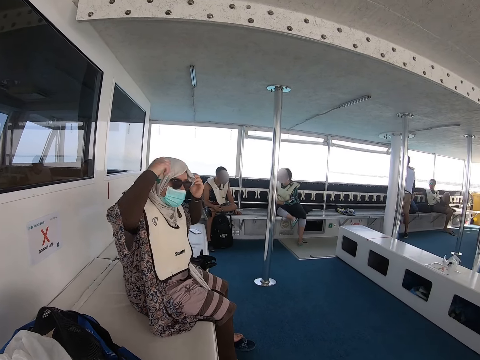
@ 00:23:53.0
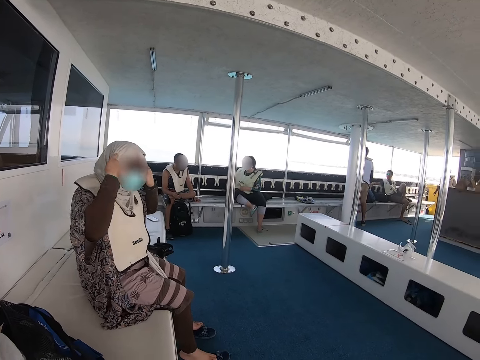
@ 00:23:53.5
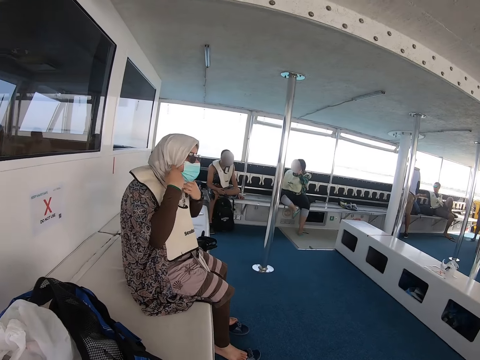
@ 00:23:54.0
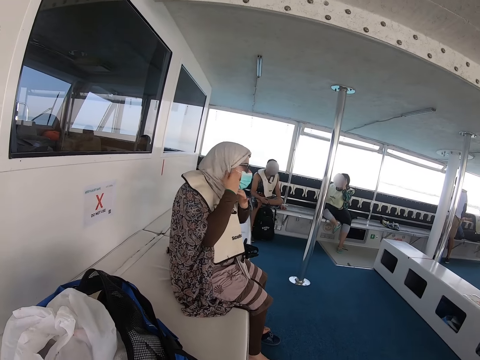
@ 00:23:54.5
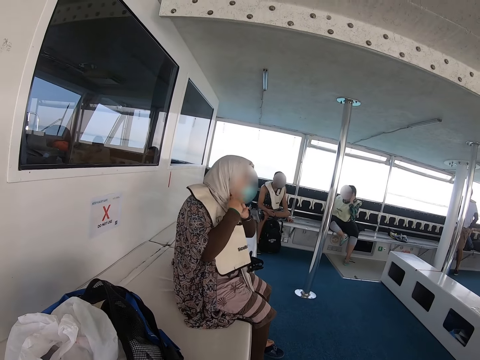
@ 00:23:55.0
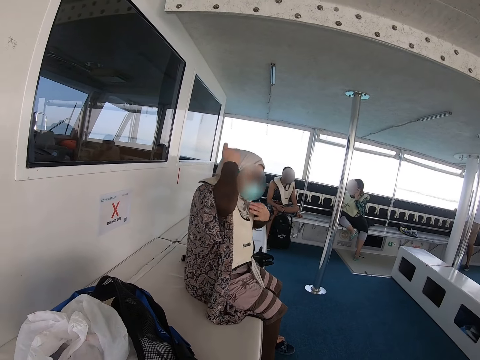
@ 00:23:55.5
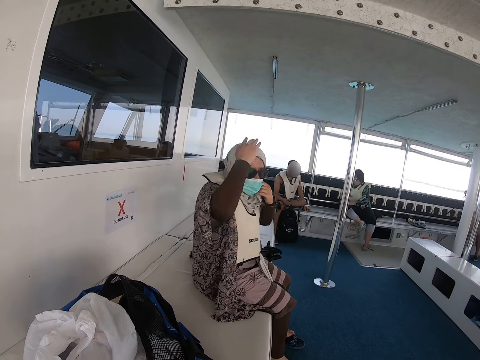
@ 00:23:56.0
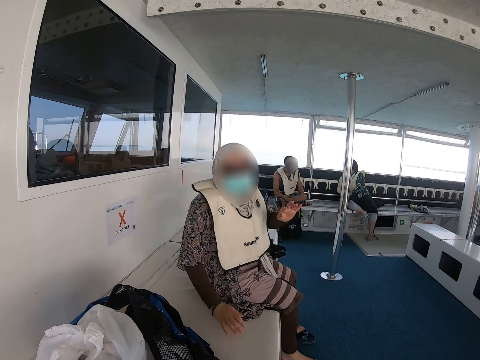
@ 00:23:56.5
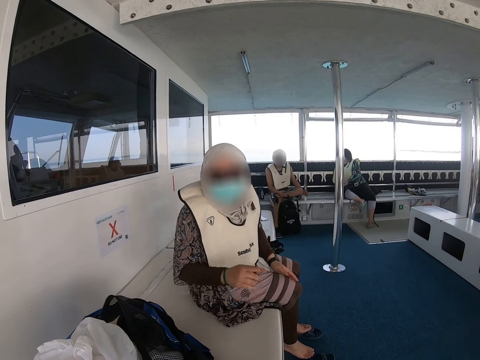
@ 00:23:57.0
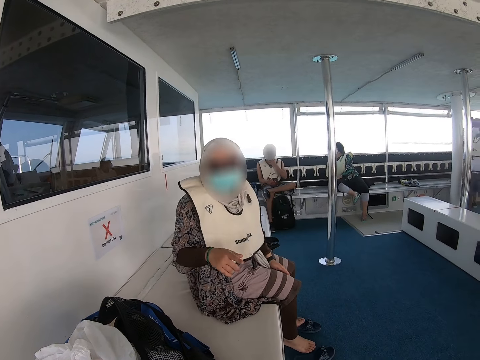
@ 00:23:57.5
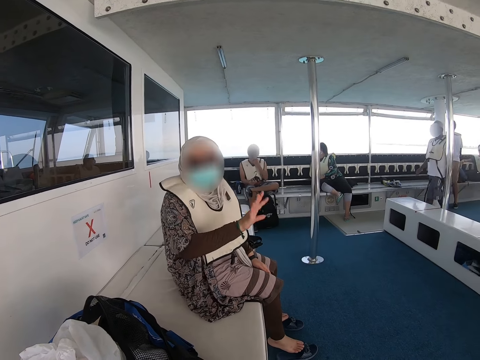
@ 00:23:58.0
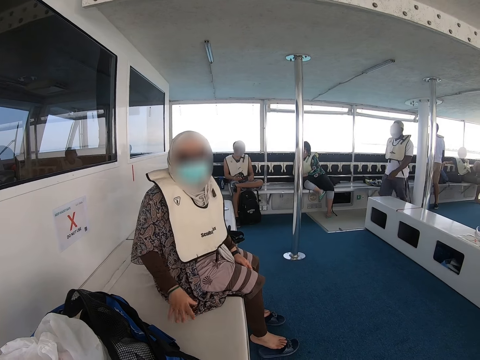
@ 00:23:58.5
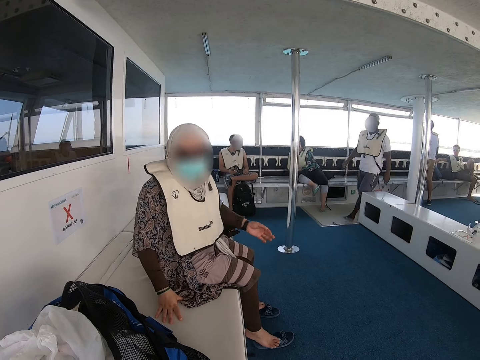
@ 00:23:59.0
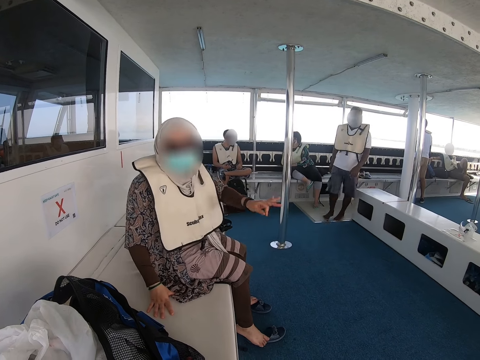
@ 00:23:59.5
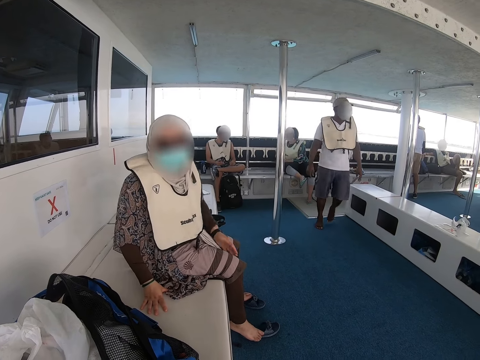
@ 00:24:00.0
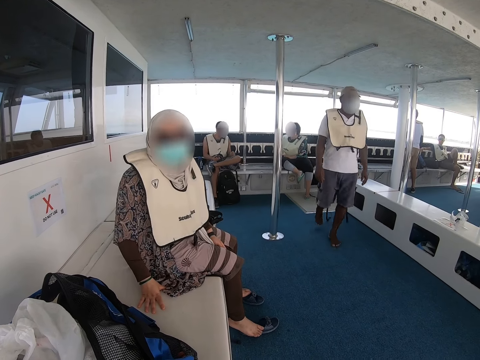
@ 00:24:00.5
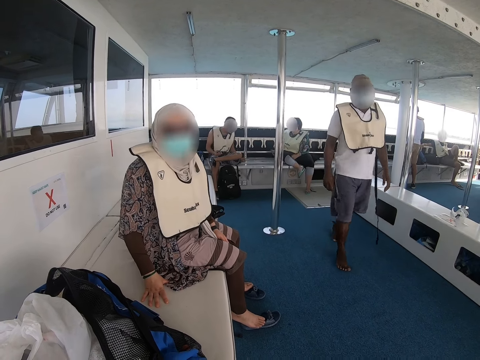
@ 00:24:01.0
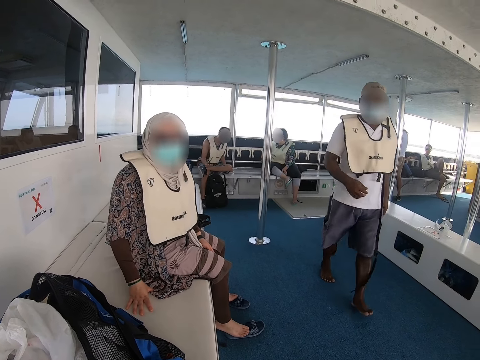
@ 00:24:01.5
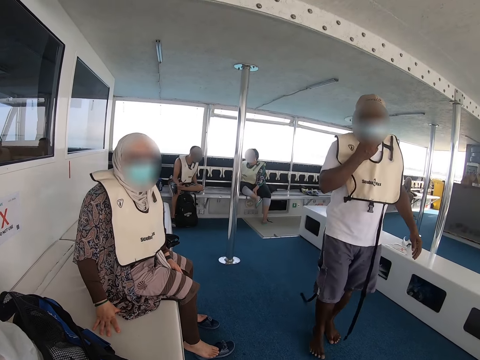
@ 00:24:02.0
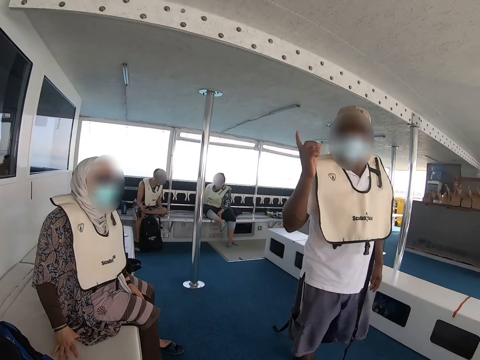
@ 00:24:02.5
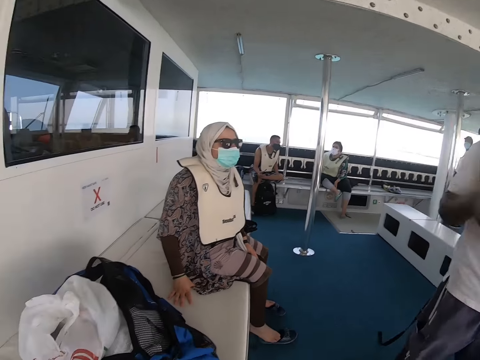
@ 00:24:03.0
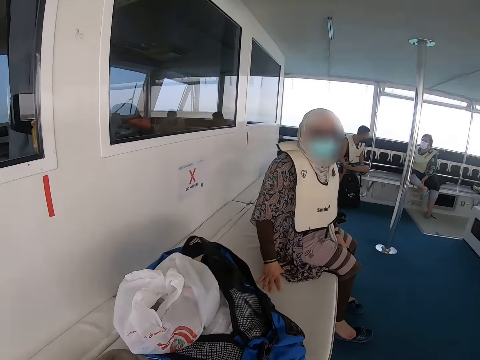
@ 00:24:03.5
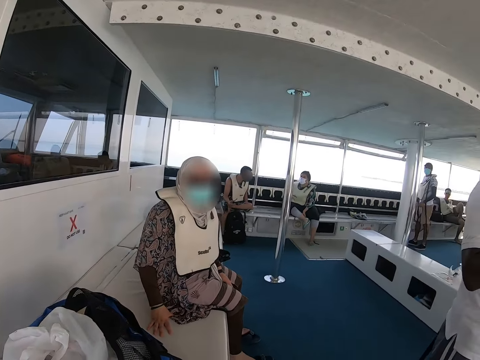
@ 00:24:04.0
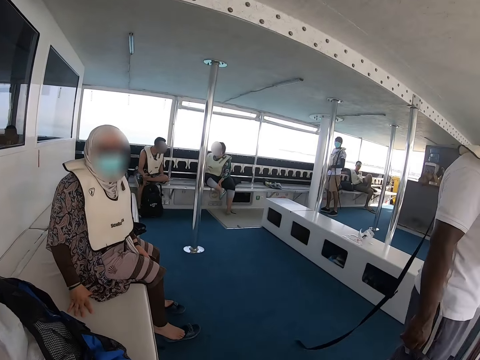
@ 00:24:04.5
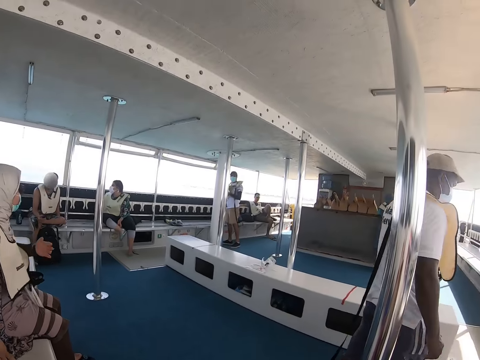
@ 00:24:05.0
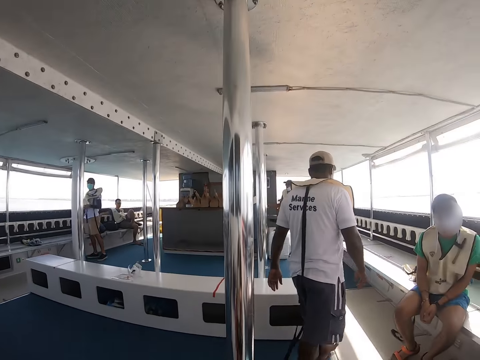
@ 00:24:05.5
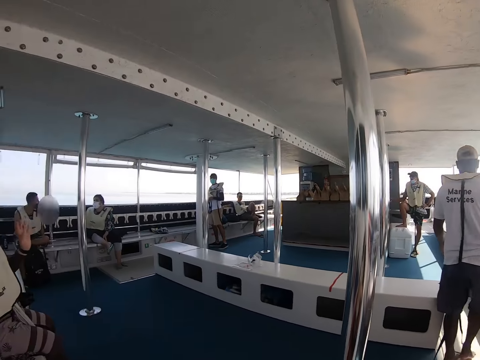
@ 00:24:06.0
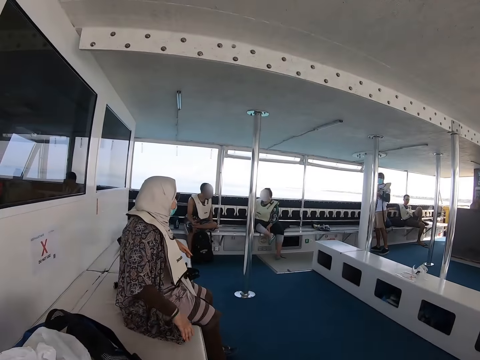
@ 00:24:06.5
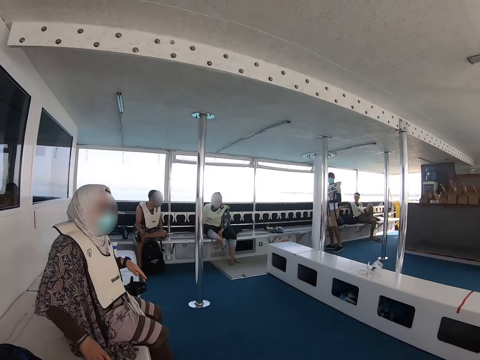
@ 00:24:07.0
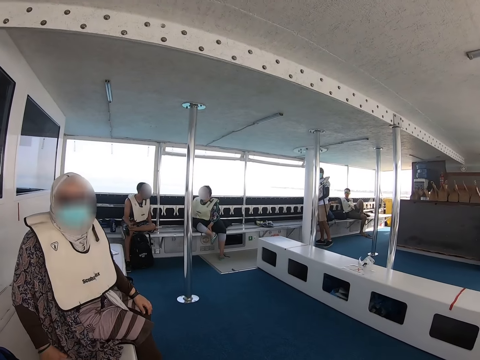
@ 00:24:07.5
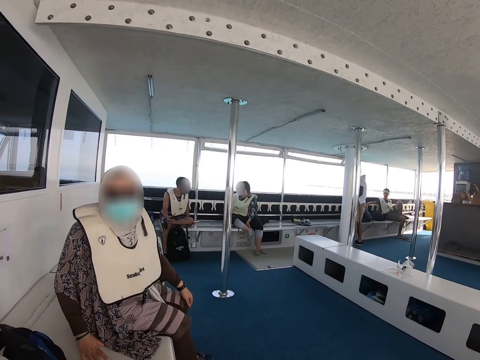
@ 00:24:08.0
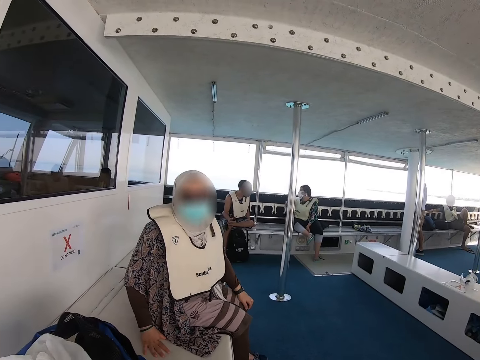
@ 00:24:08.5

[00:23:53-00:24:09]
The lady adjusts her hijab. The lady explains something to the camera wearer. A man walks towards the camera wearer and the lady. The man touches his mask and points to the window. The man talks with the camera wearer and walks away.

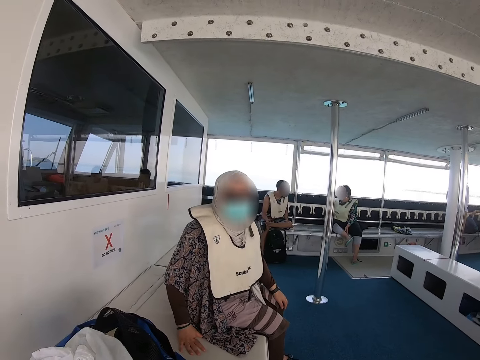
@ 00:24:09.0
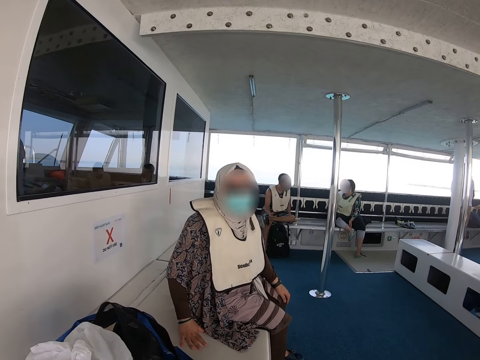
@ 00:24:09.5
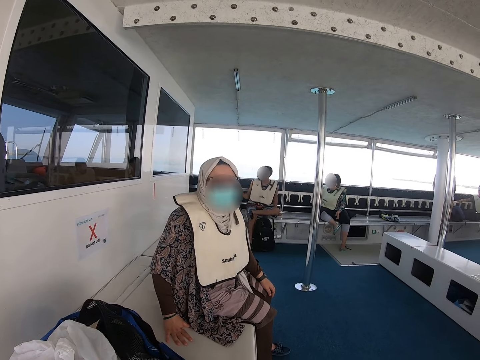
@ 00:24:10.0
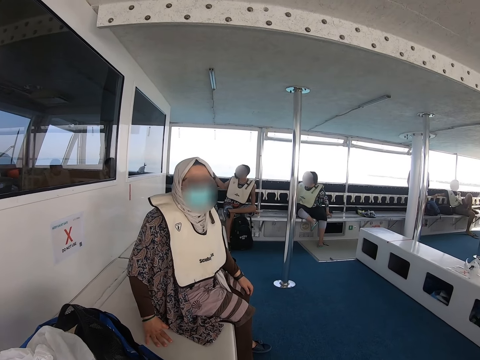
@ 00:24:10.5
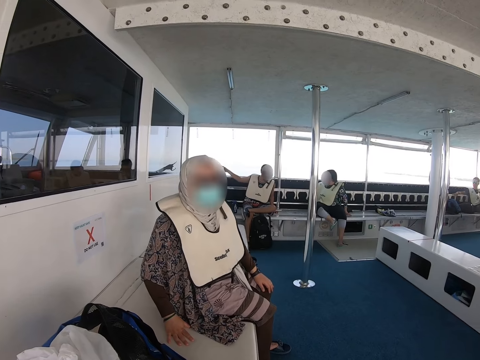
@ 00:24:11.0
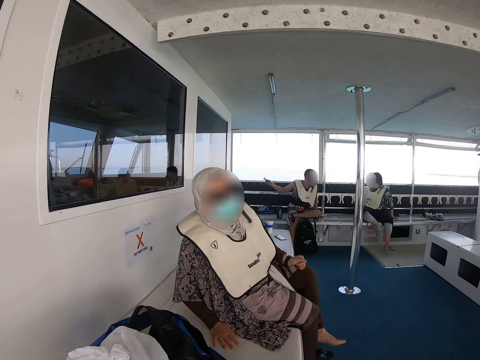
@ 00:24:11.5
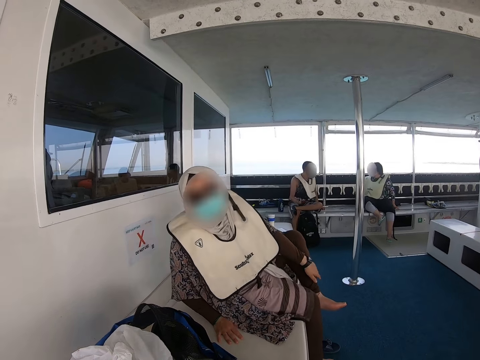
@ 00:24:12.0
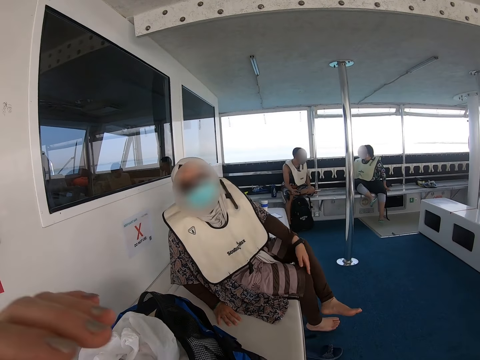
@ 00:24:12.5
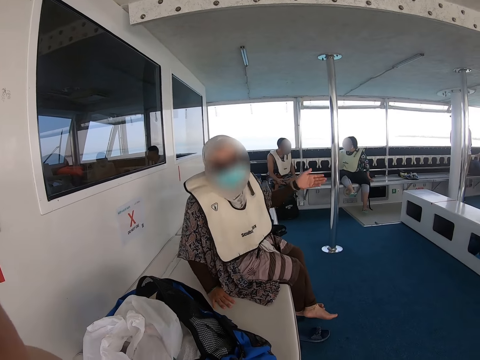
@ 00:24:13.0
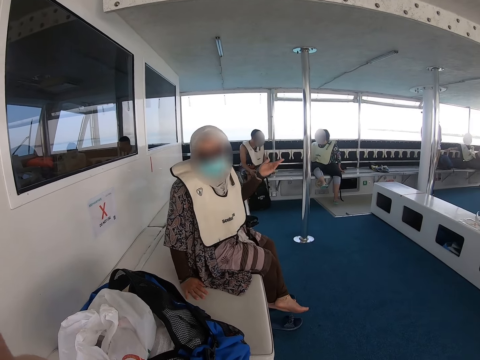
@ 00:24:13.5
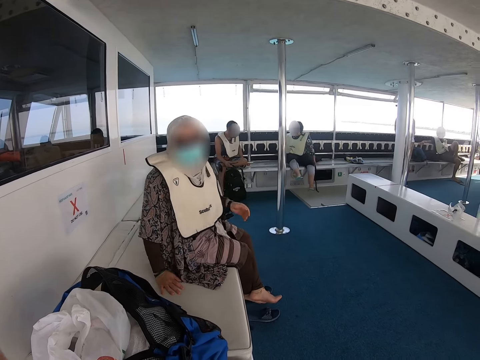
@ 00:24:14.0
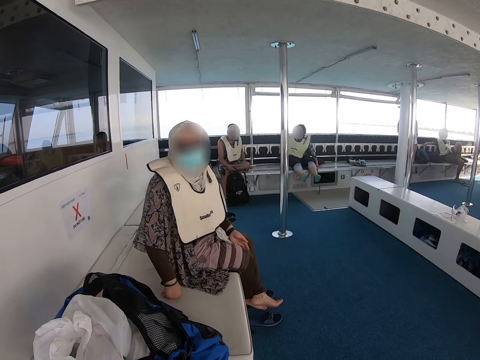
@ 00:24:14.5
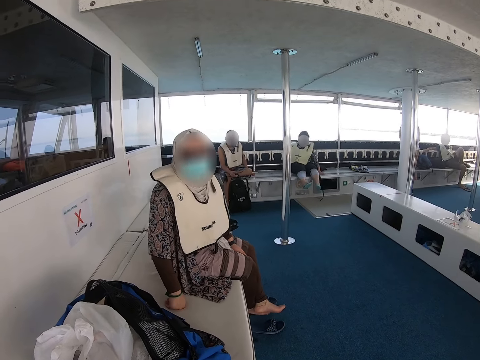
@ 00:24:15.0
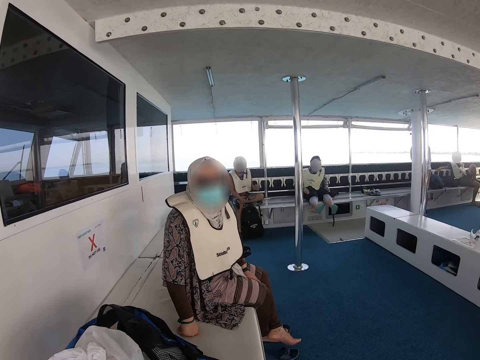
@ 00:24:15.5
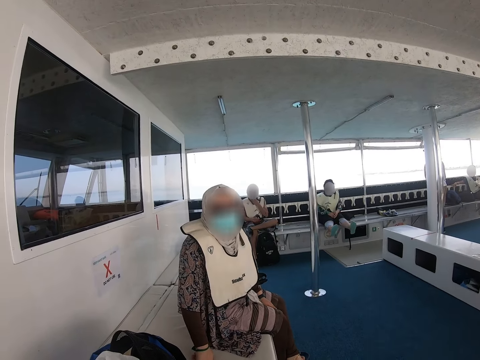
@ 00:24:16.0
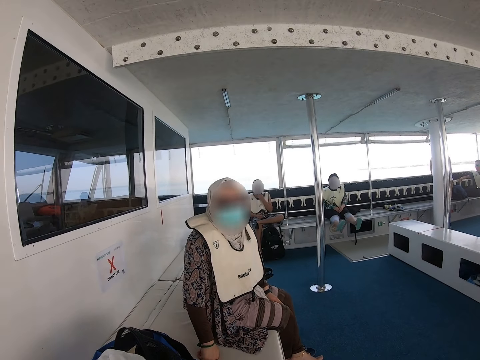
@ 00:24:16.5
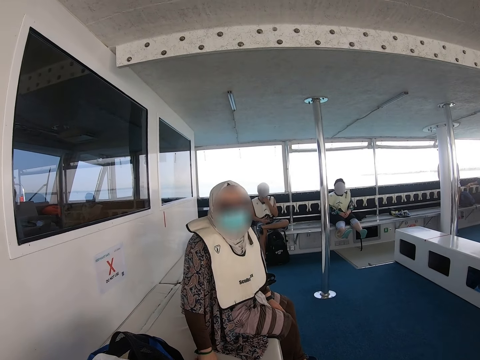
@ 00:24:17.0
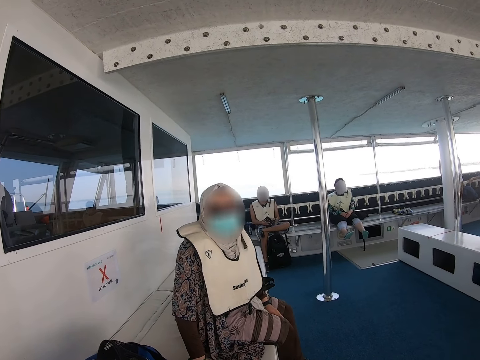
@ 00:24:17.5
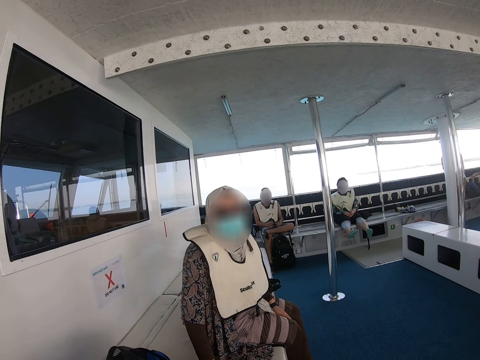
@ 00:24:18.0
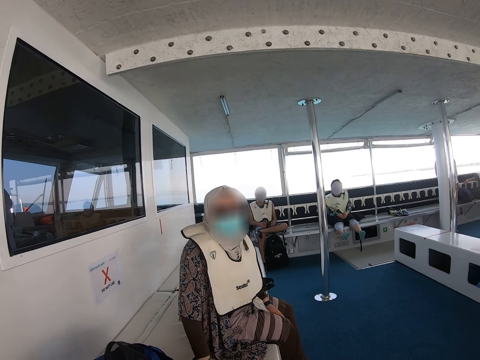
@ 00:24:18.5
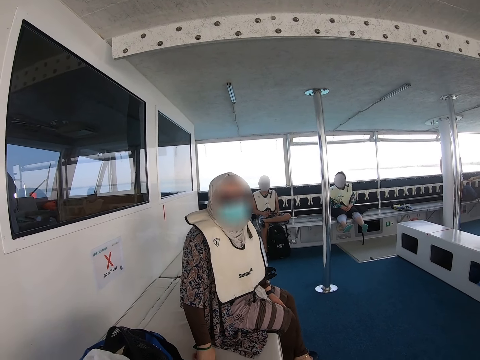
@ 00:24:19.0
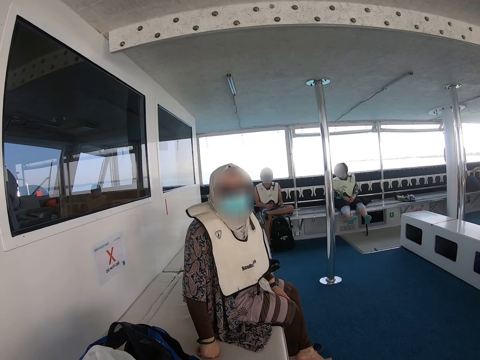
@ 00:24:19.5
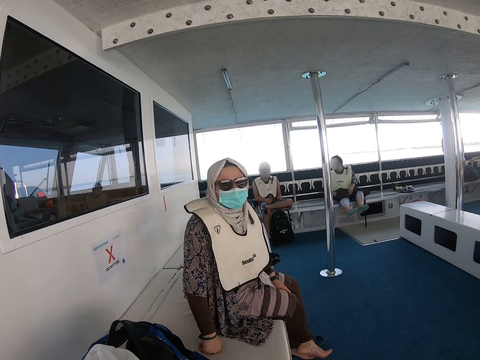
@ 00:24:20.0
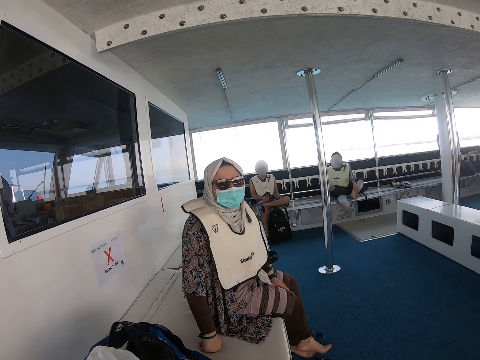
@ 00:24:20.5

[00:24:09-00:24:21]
The lady moves her leg and talks with the camera wearer.
